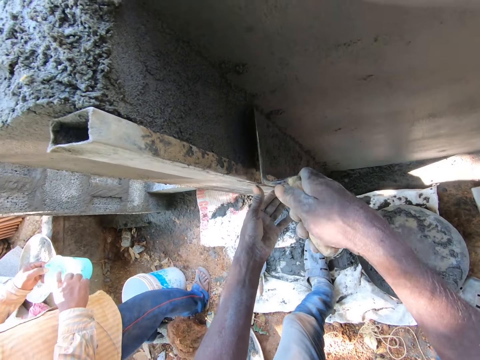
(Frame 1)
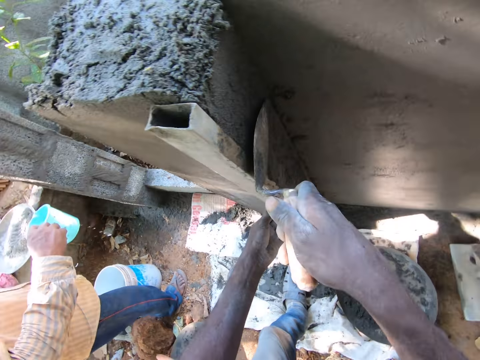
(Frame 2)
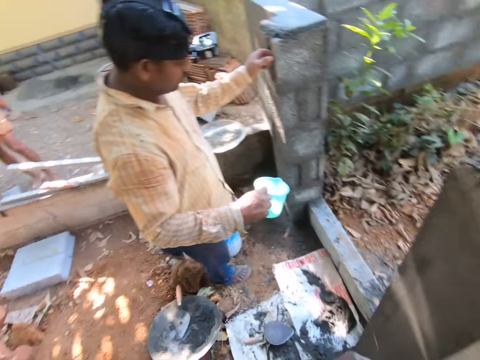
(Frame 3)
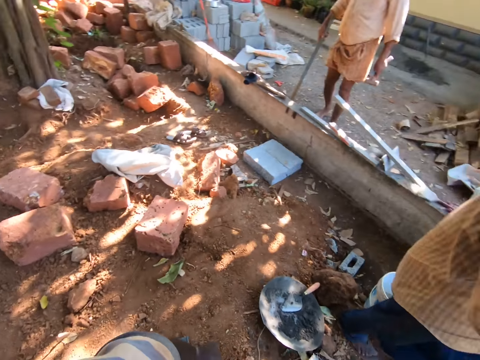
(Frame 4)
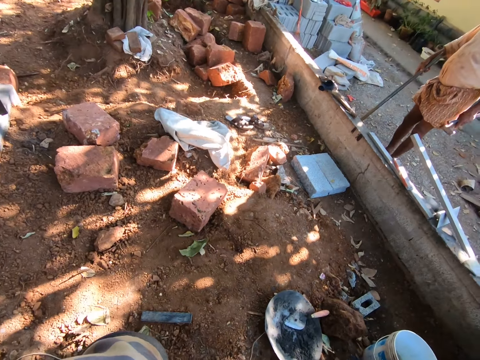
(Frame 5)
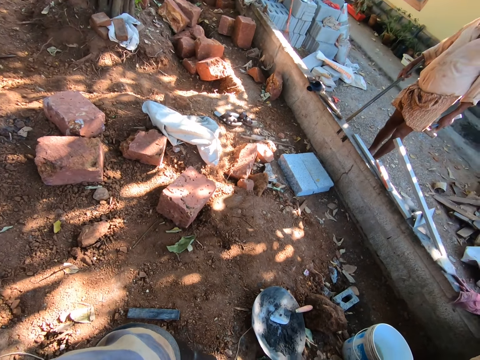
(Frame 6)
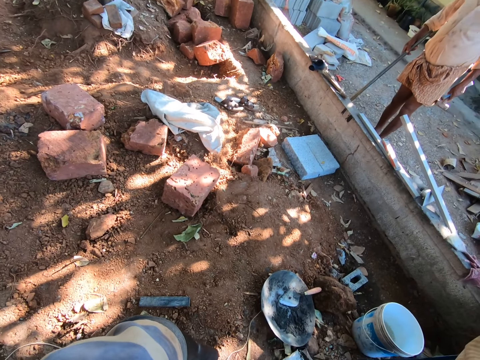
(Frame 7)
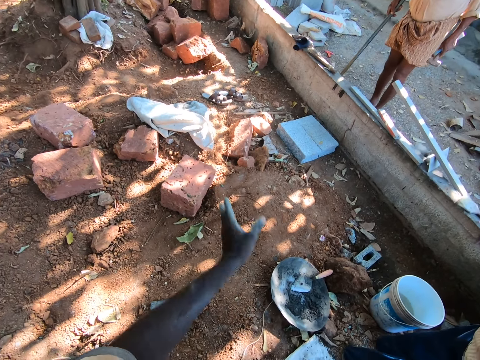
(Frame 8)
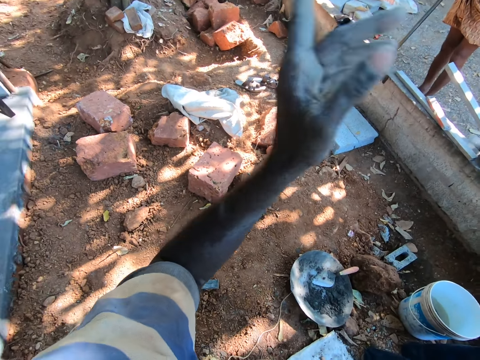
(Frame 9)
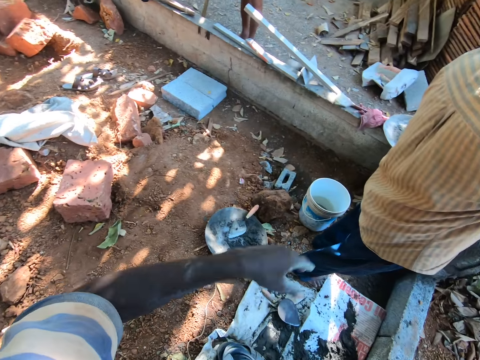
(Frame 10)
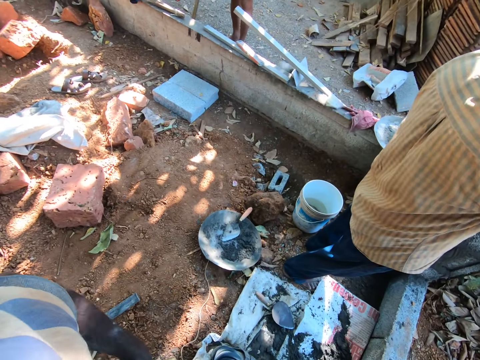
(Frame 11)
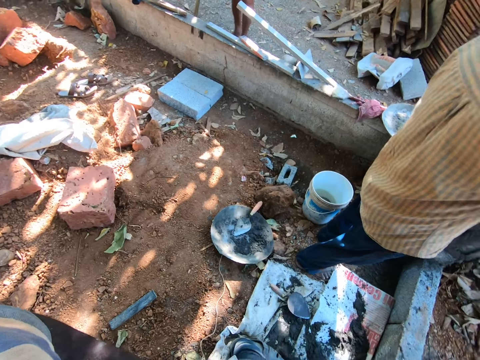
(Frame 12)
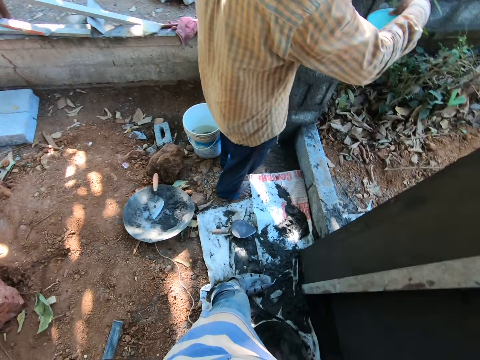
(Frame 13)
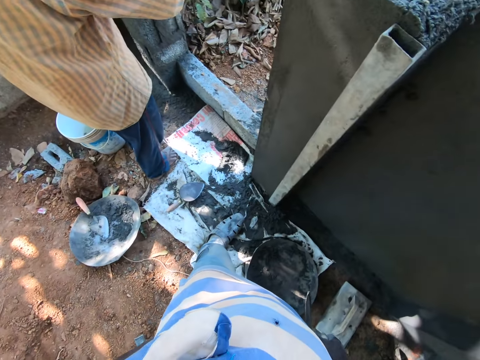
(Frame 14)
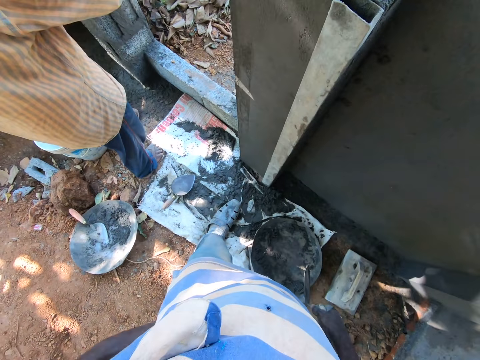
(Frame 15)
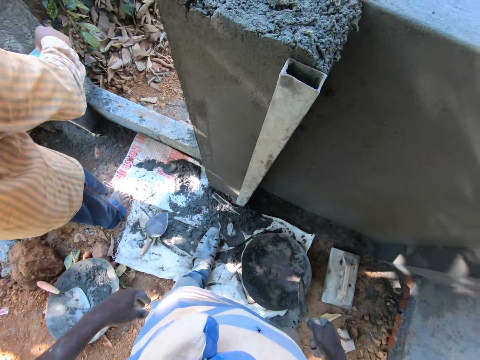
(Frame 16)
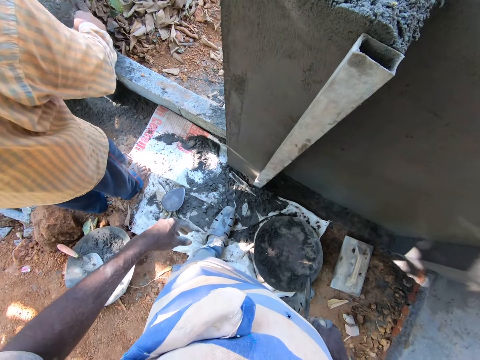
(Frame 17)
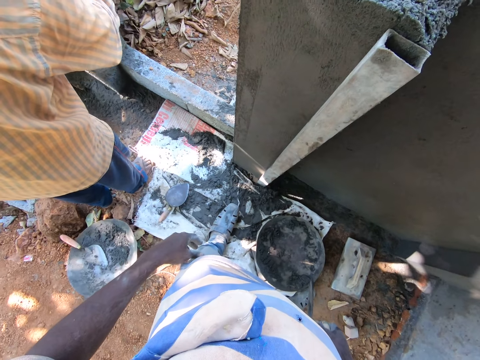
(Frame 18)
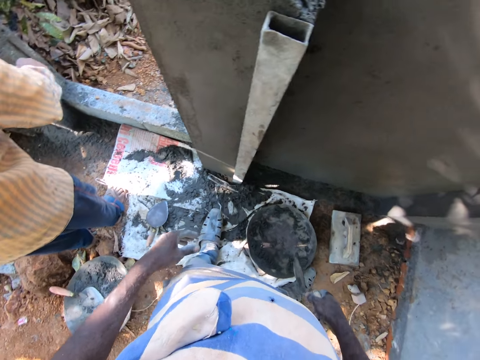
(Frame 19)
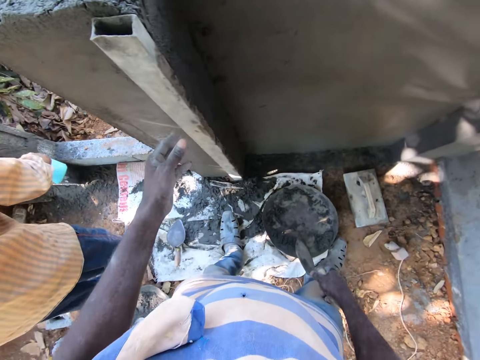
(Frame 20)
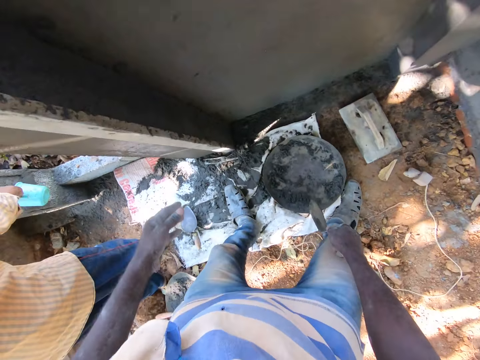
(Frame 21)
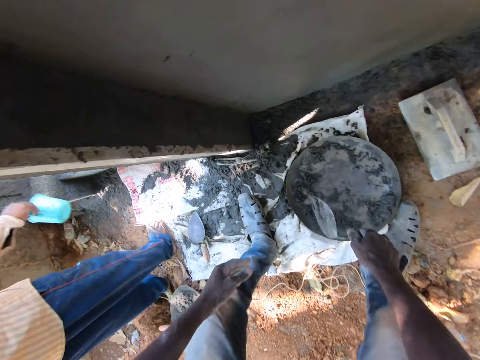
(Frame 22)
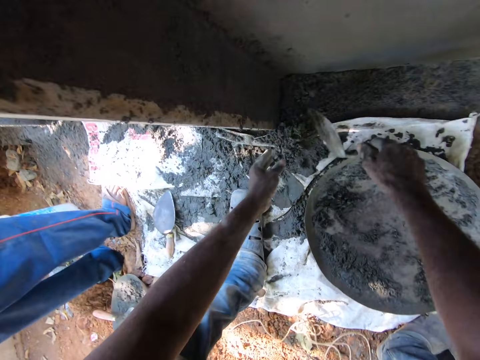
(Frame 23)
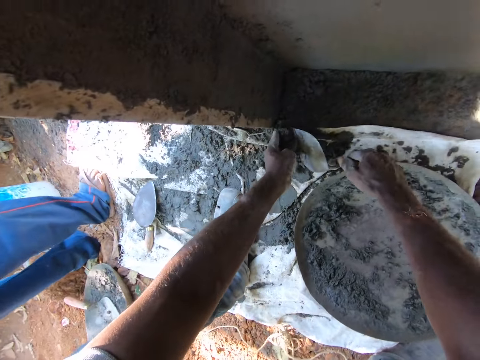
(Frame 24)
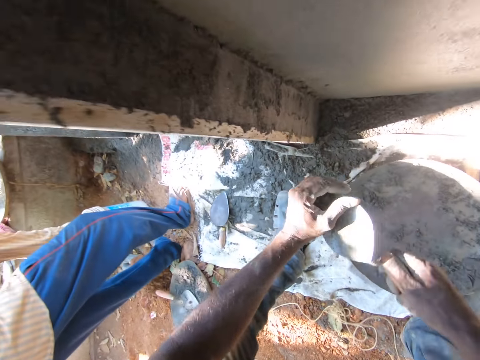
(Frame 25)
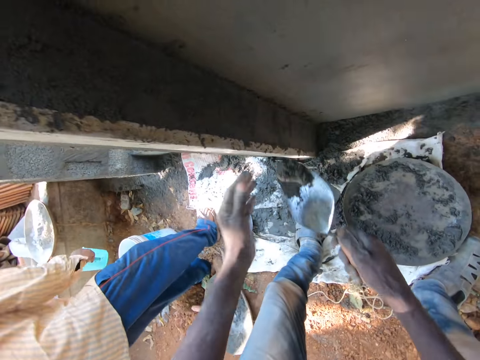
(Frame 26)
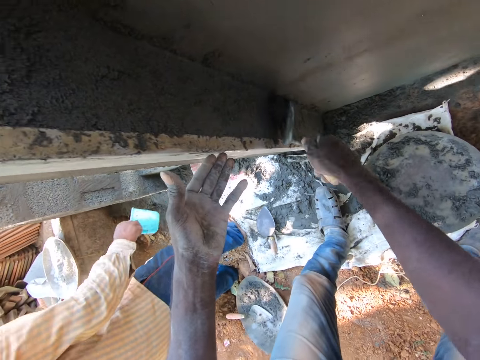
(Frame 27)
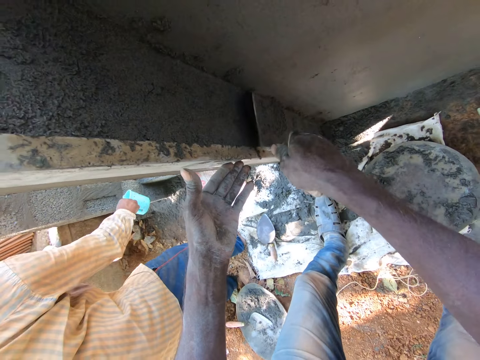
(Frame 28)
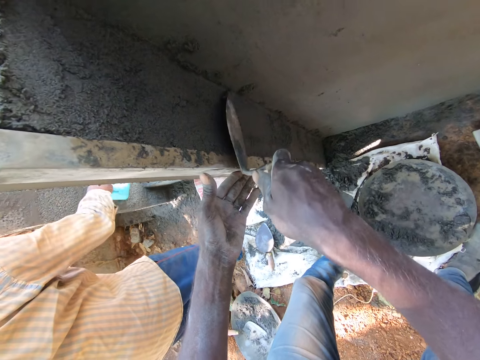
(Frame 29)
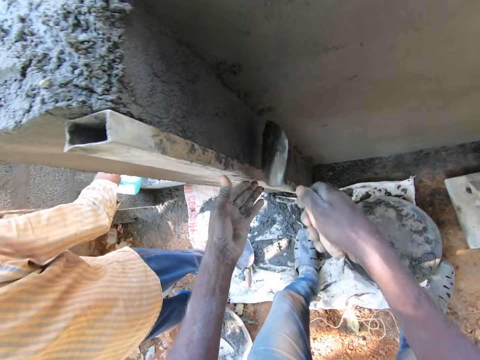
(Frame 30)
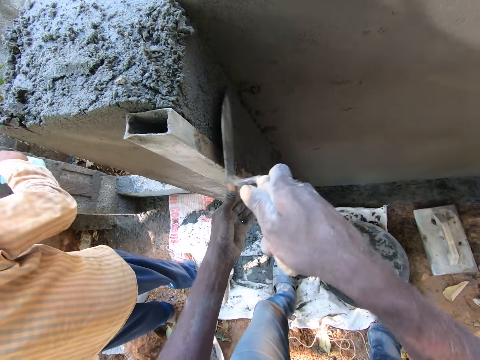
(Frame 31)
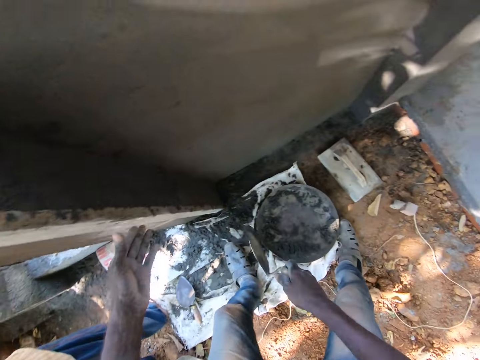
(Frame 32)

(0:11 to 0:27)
A man takes water from a bucket on the ground with the cup in his right hand. The camera wearer looks around and waves. The man pours water on a concrete wall with the cup of water in his right hand. The camera wearer scoops cement from the ground with the bucket trowel in his right hand. He presses the cement on the bucket trowel with his left hand. He plasters the wall with the cement on the bucket trowel in his right hand. The man pours water on the concrete wall with the cup of water in his right hand.

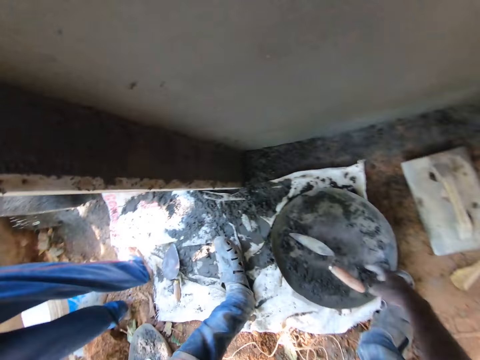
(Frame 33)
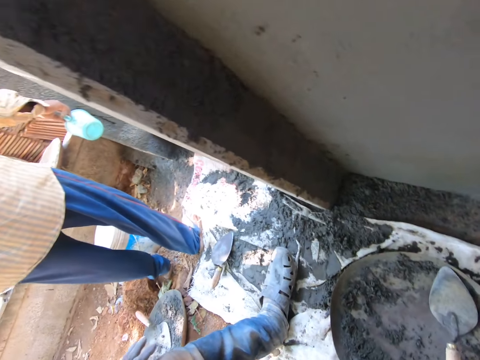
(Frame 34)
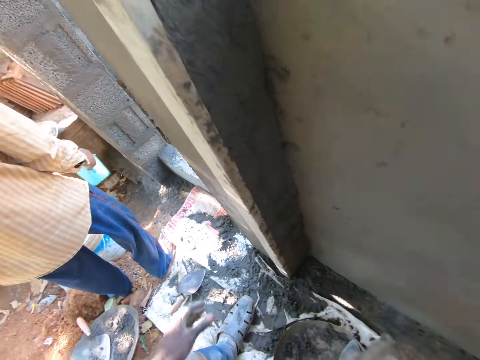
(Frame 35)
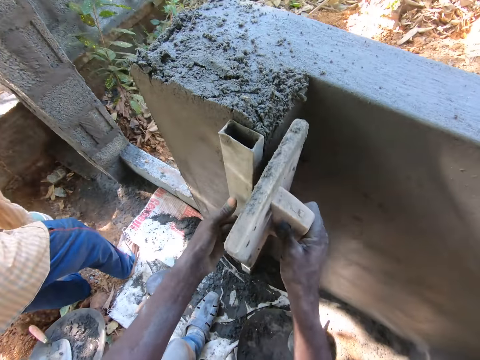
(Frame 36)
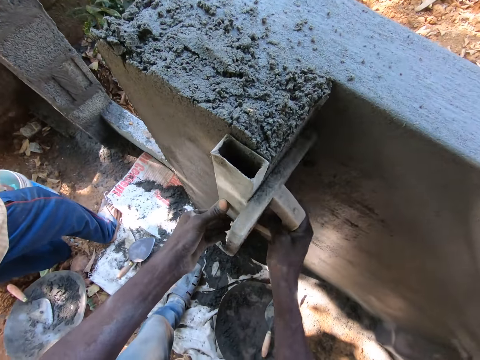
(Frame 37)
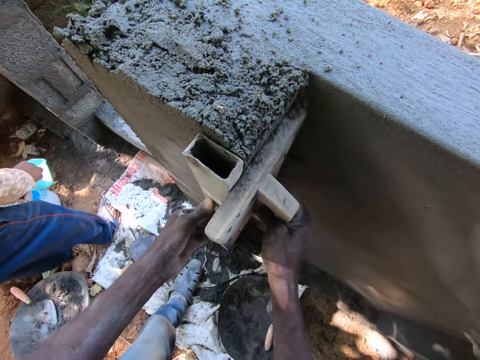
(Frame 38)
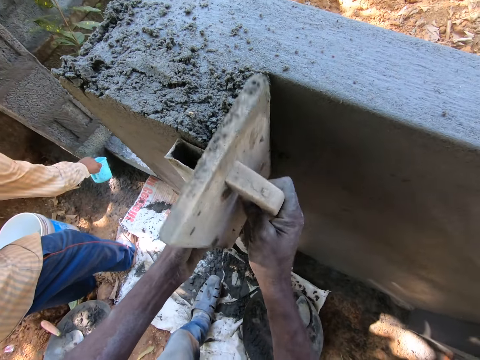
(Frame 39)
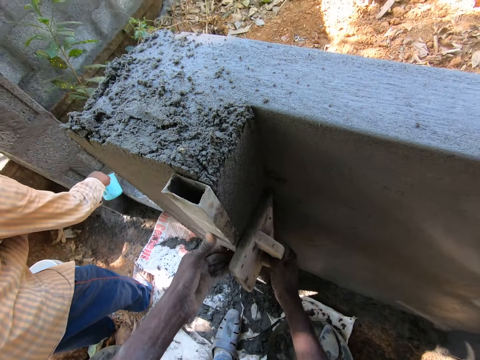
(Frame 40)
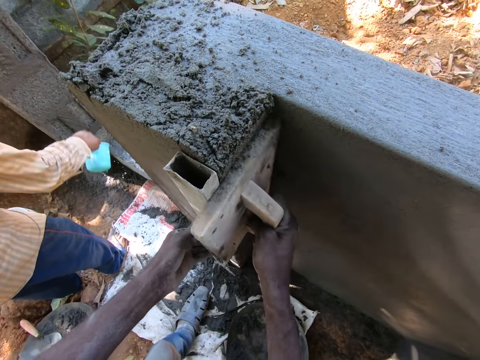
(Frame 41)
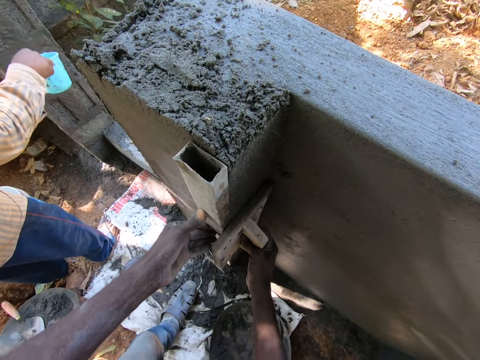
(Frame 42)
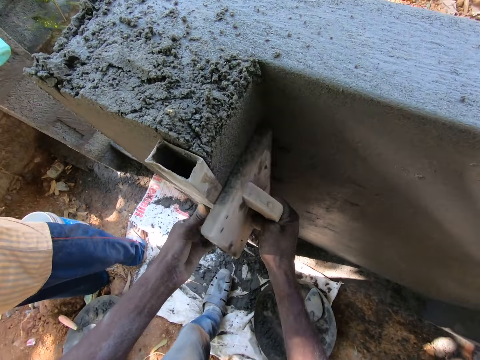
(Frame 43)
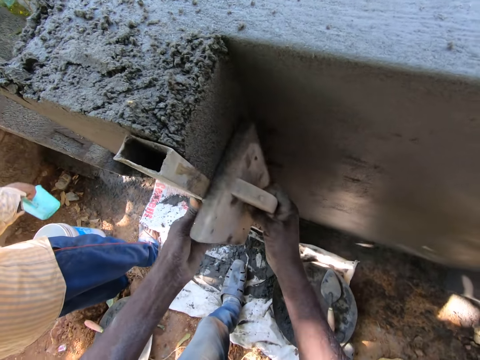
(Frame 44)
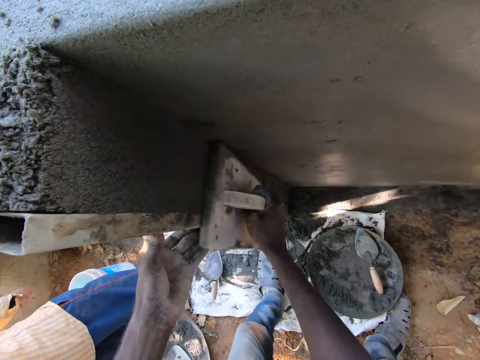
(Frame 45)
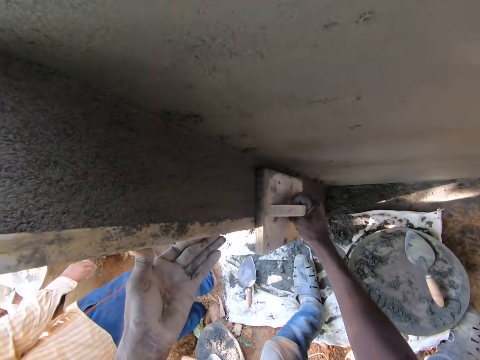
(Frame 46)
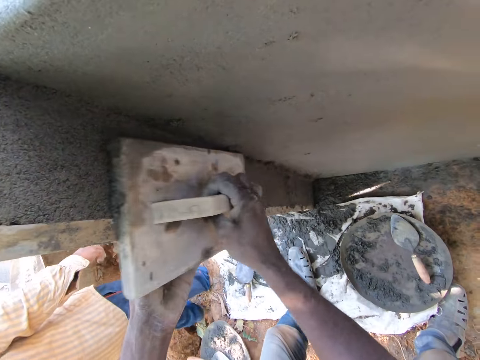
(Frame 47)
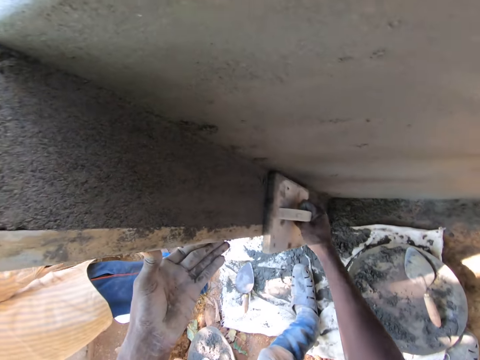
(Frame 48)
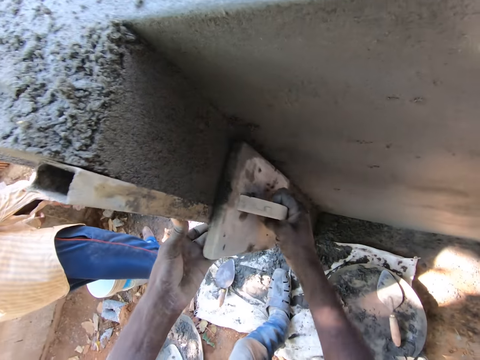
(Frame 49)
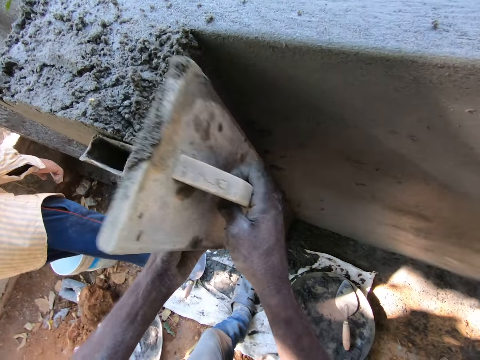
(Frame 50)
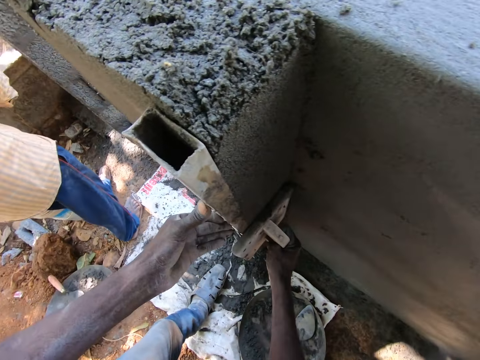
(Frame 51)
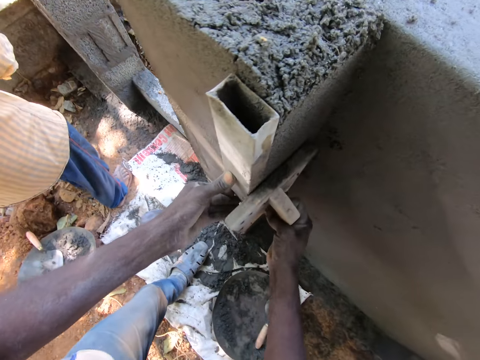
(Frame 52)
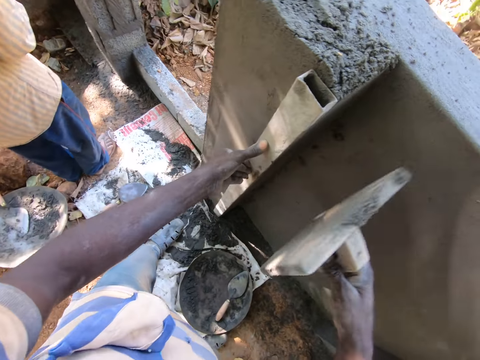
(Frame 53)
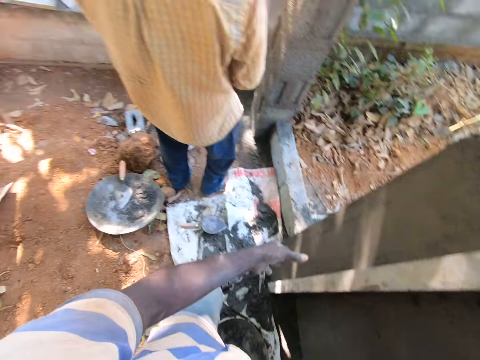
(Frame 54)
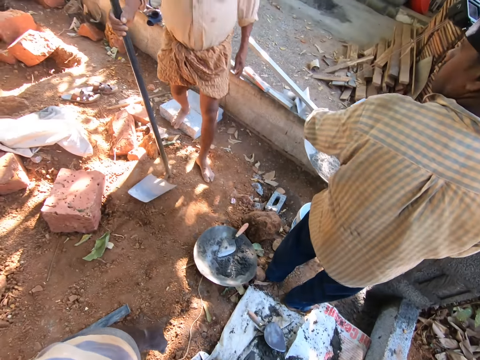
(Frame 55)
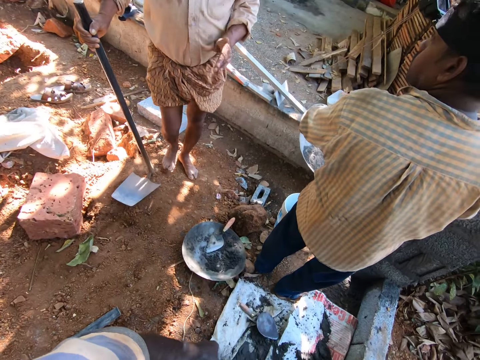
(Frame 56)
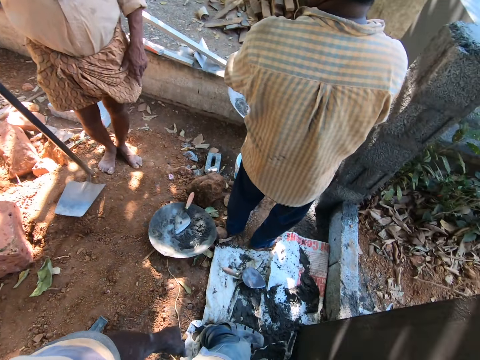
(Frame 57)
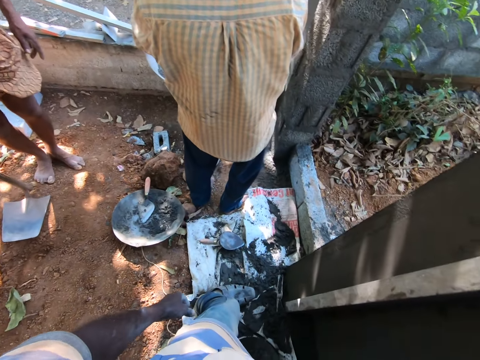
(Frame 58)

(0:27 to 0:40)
The camera wearer drops a trowel. He smoothens the wall with a wooden trowel in his right hand. A man pours water on the concrete wall with the cup of water in his right hand. The man drops the cup in the bucket with his right hand. Another man converses with the camera wearer. The camera wearer interacts with the other man.
